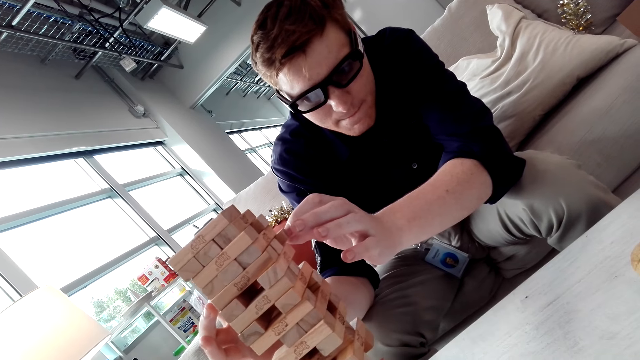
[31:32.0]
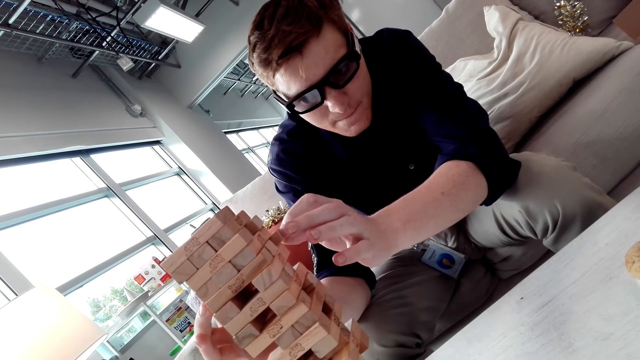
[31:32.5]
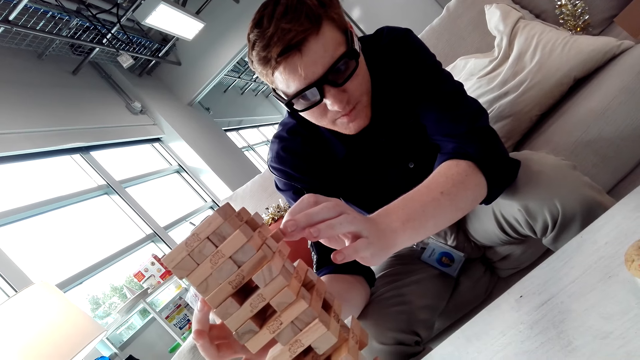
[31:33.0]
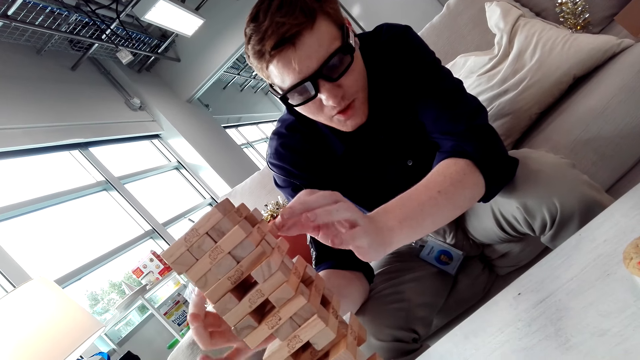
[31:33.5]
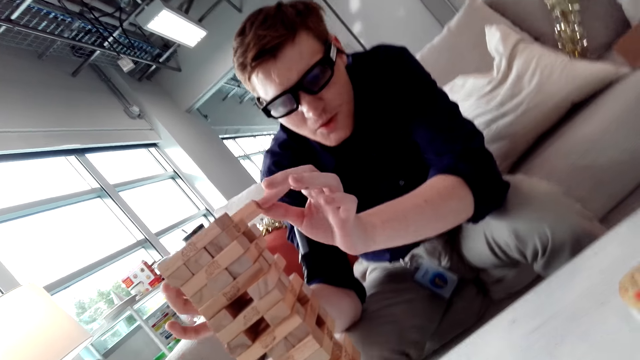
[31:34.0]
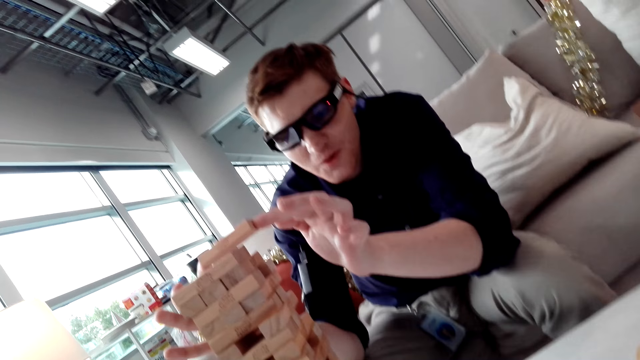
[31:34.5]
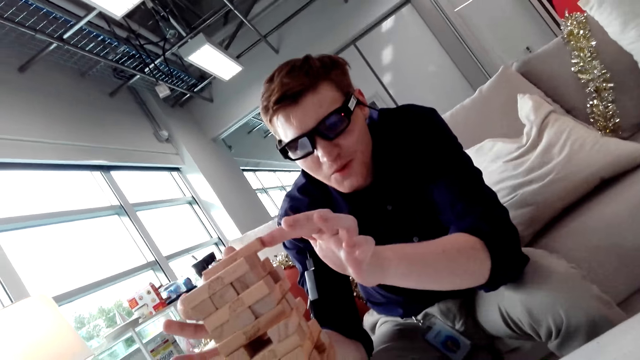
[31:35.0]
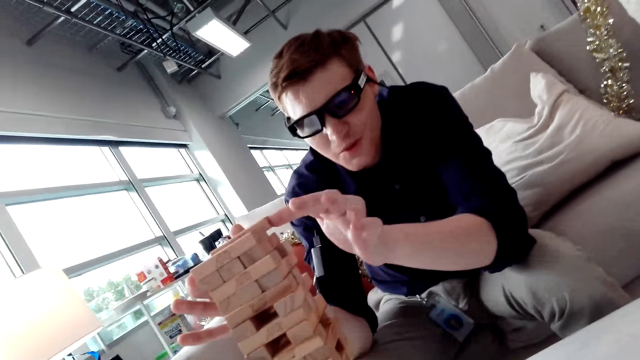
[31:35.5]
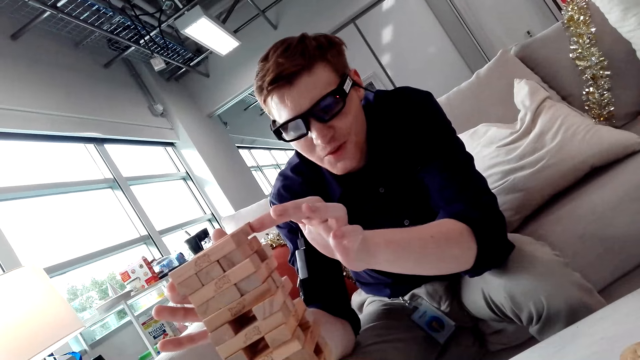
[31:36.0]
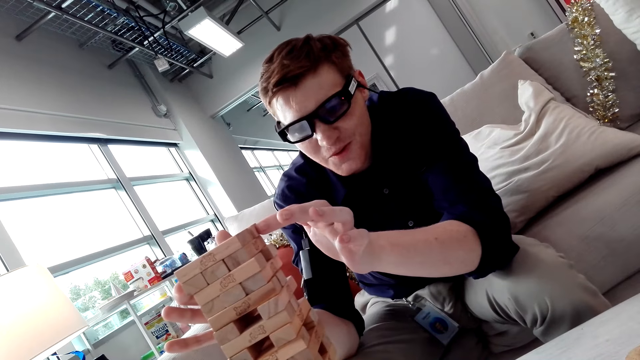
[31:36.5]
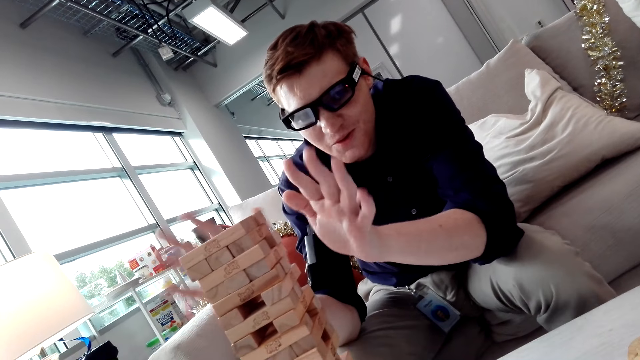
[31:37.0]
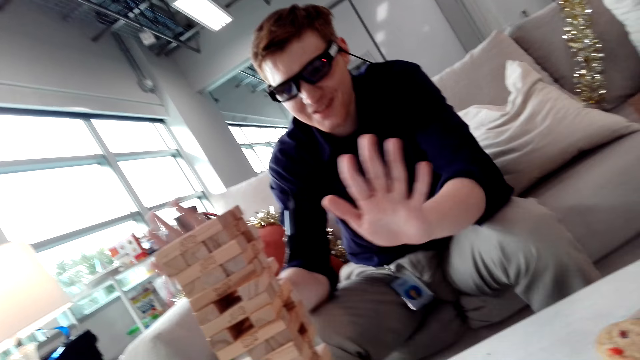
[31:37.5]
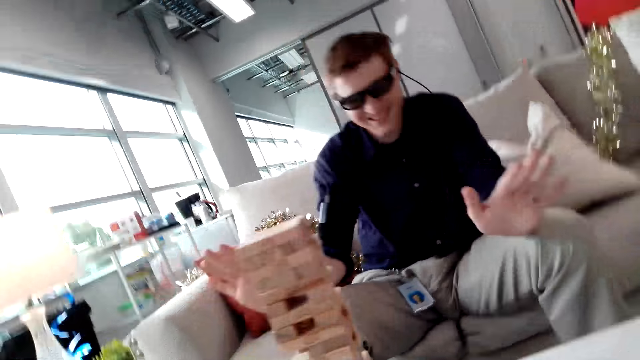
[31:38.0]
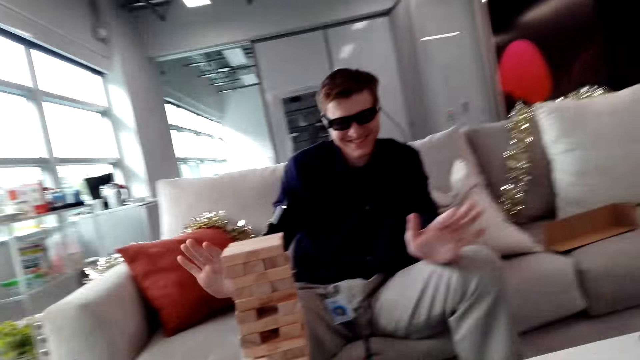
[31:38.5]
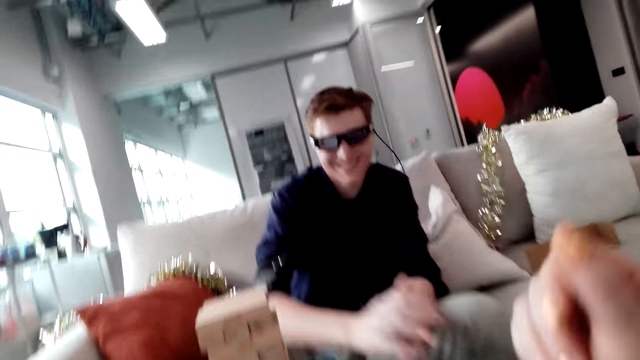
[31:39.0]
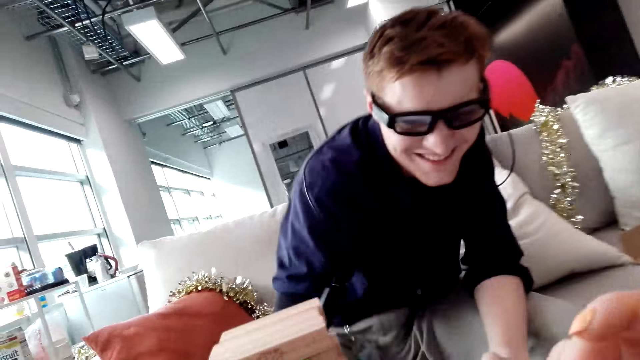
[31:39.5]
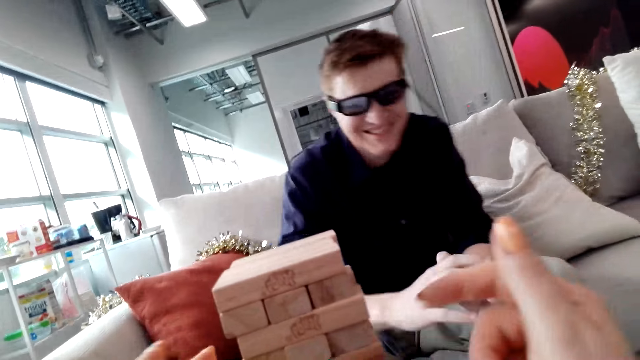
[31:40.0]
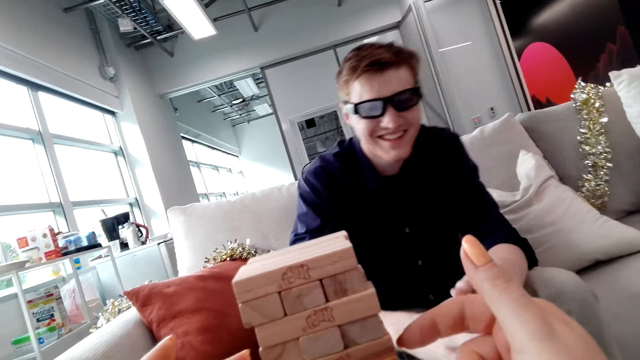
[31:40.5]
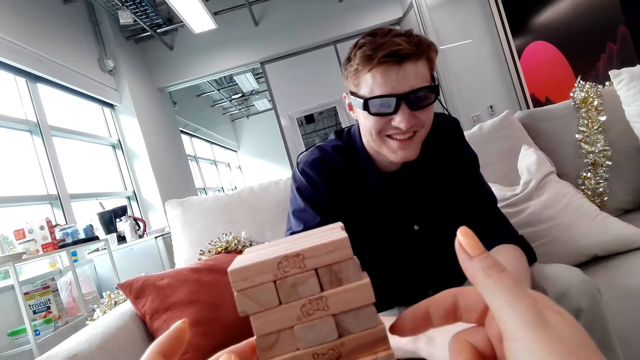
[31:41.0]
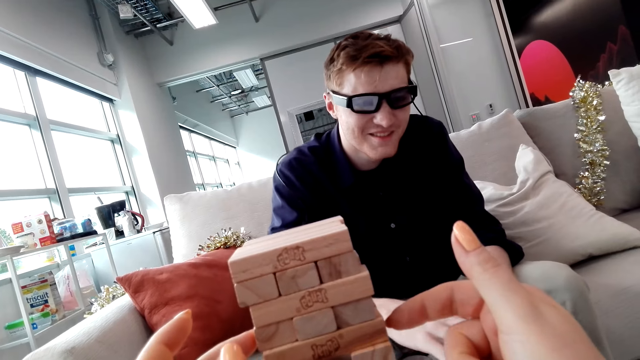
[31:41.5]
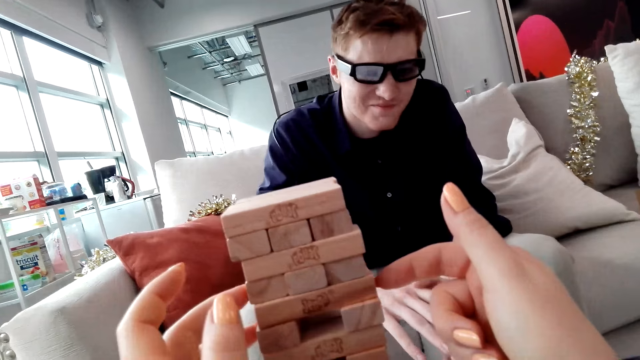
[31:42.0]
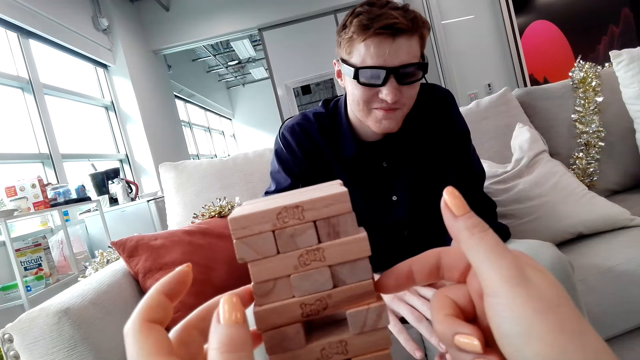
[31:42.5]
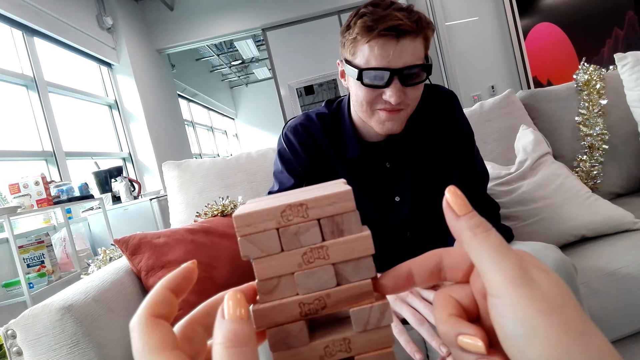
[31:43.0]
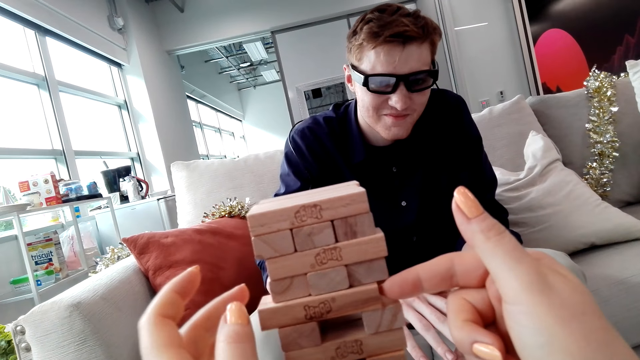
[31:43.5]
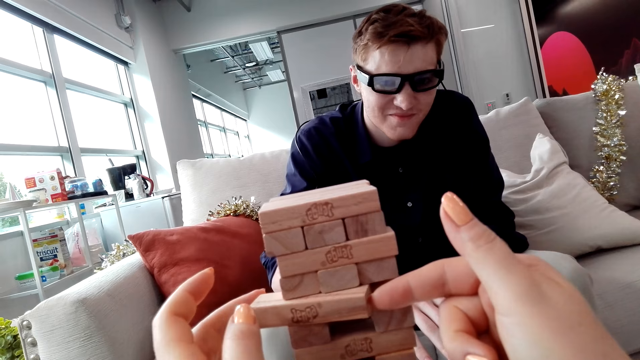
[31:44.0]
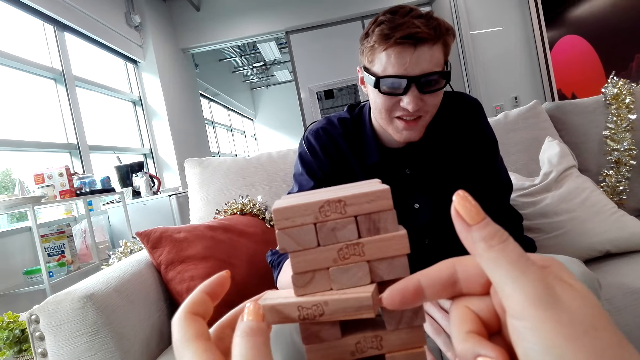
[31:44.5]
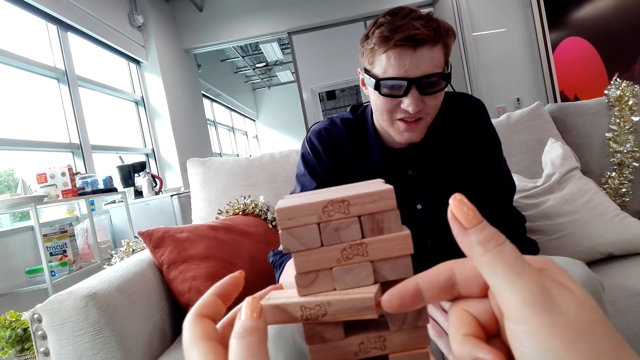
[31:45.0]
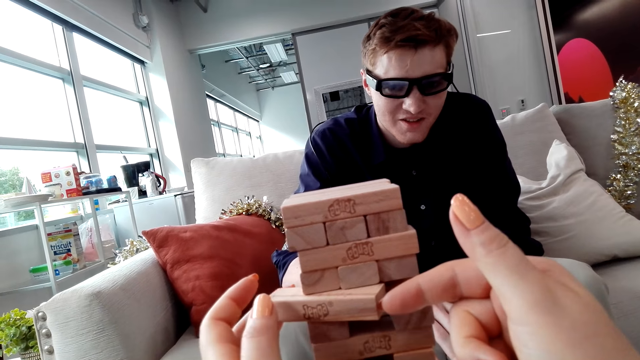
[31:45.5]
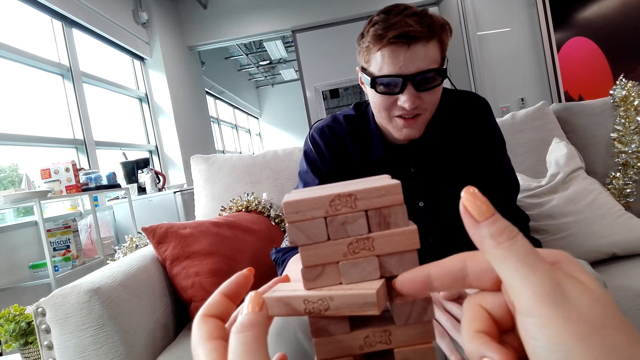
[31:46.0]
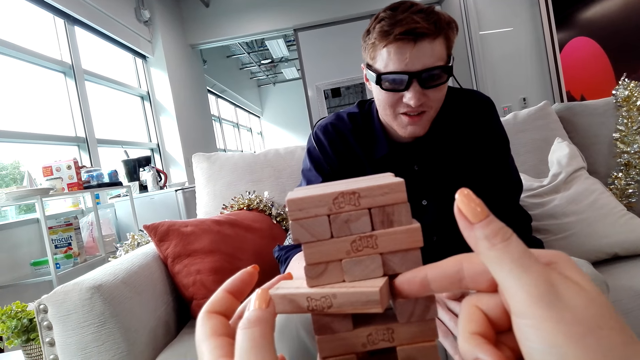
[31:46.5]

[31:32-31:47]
The man puts a Jenga block on a tower. The camera wearer removes the block. They push a Jenga block.

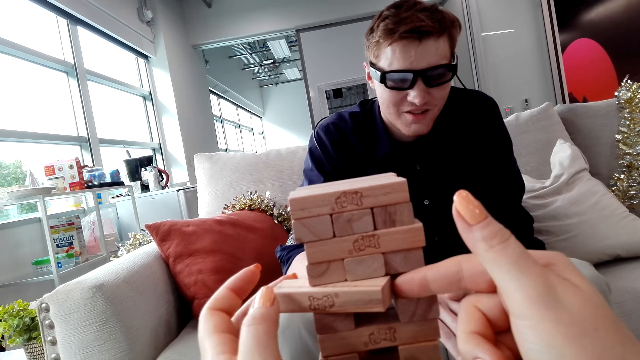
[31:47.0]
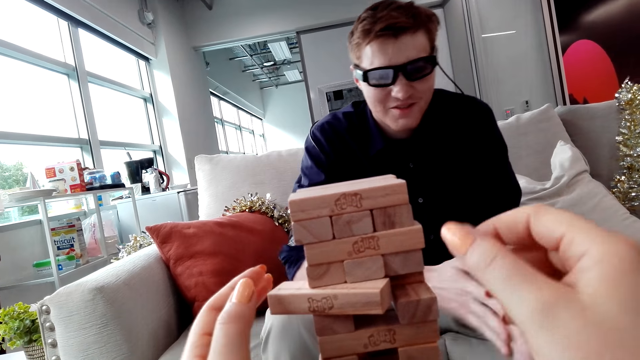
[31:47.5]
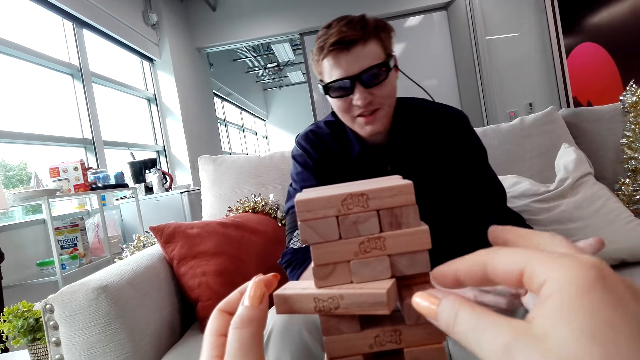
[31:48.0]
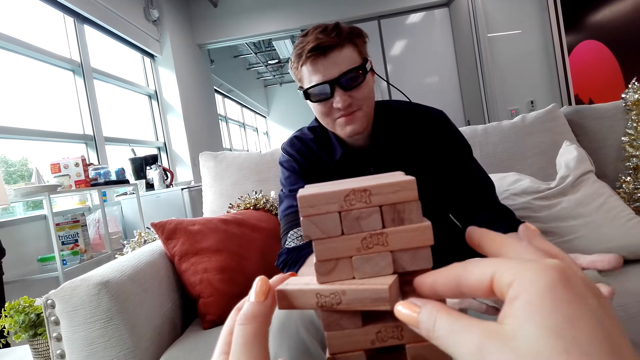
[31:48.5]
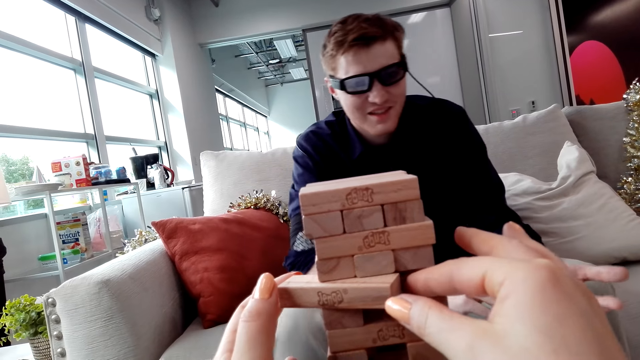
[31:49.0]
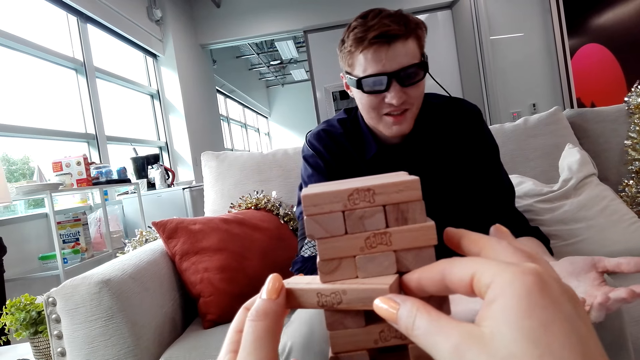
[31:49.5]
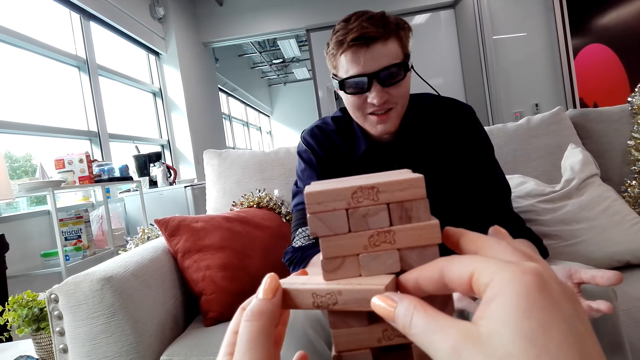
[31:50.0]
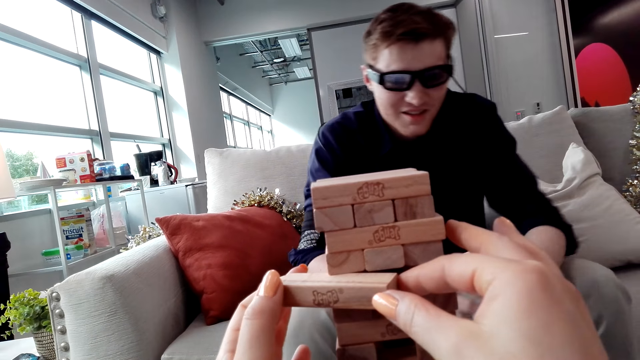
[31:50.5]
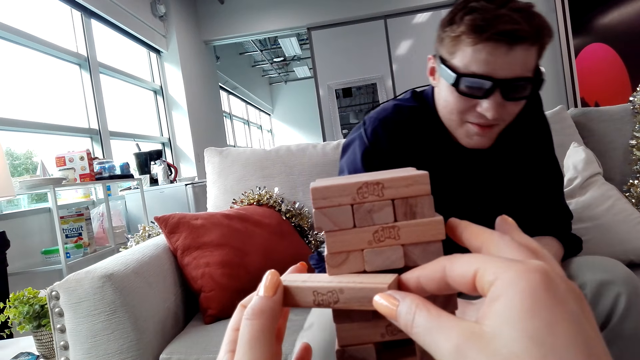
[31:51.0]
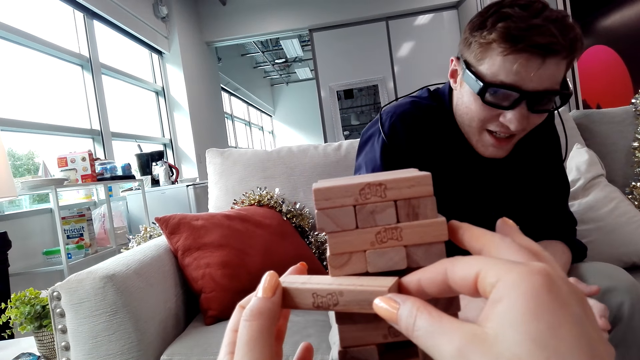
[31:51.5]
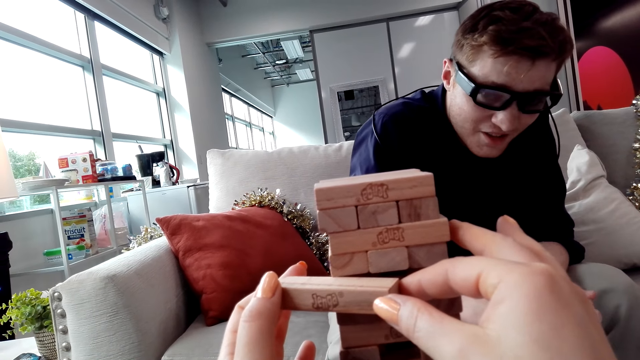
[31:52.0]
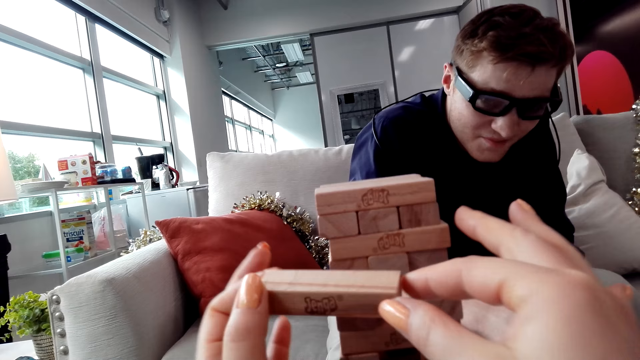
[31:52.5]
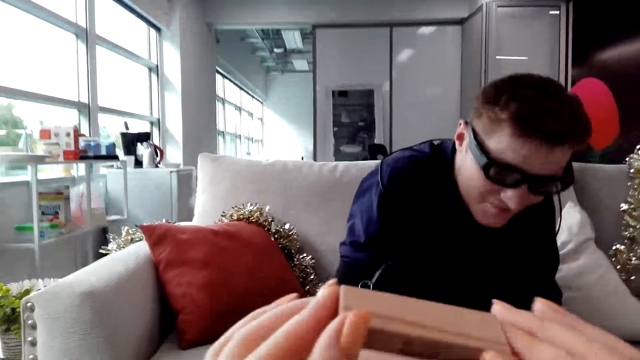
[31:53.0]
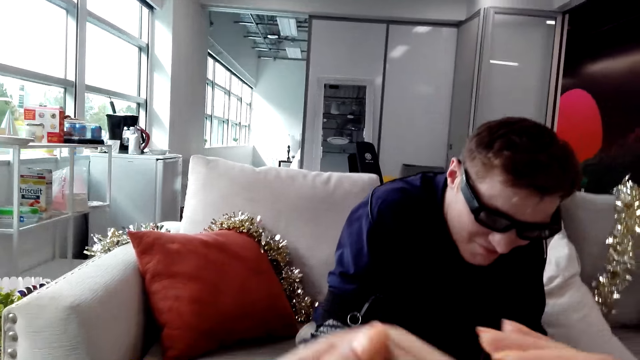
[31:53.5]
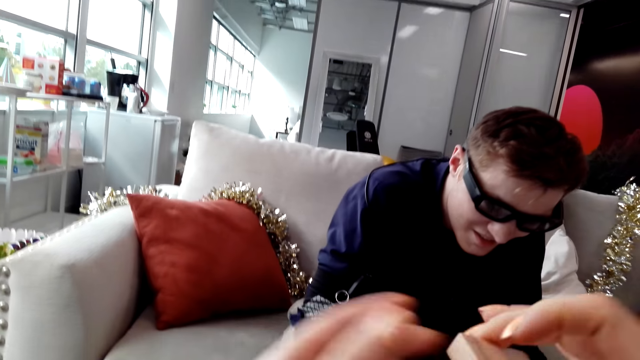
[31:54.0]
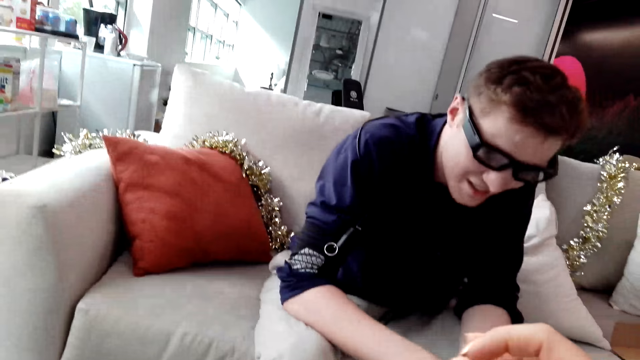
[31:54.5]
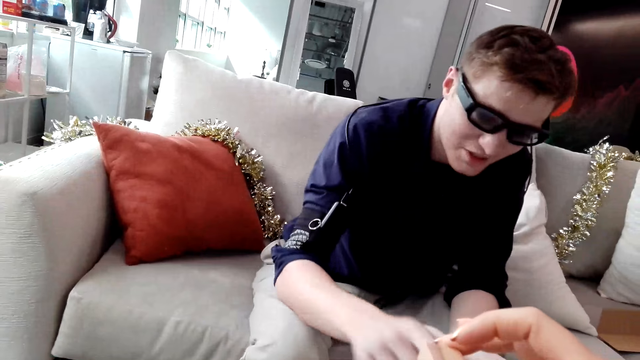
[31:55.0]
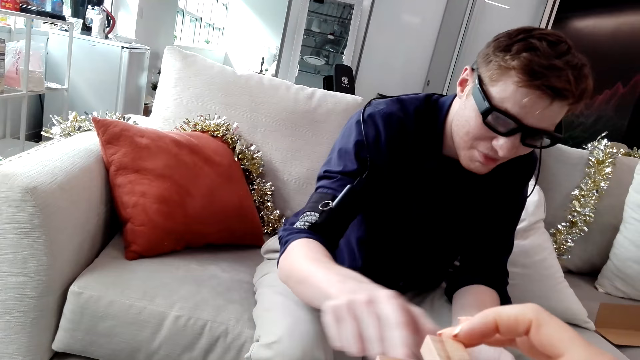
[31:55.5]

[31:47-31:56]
The camera wearer picks up a Jenga block. They put the Jenga block on a tower.
